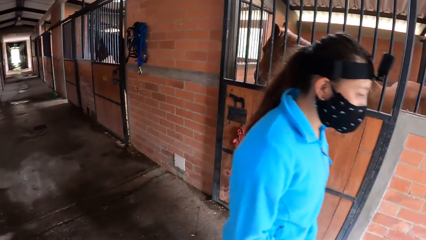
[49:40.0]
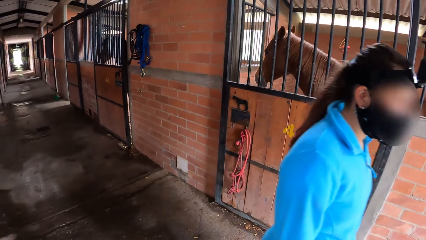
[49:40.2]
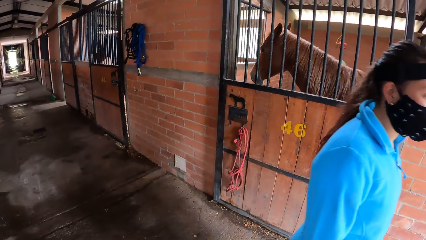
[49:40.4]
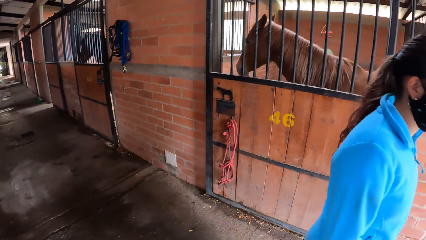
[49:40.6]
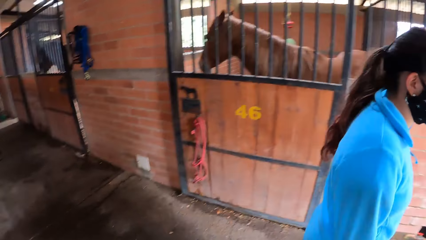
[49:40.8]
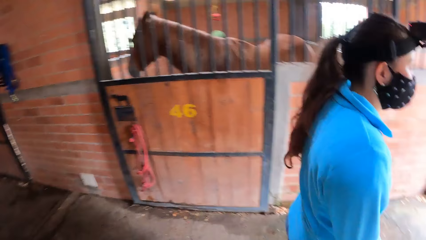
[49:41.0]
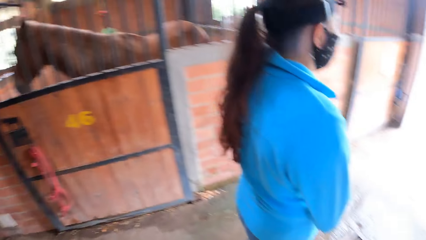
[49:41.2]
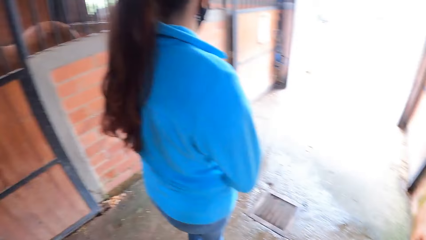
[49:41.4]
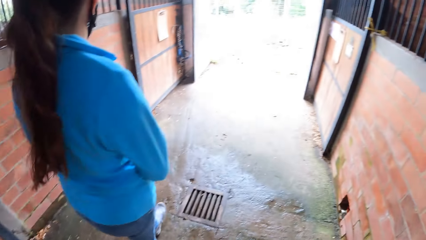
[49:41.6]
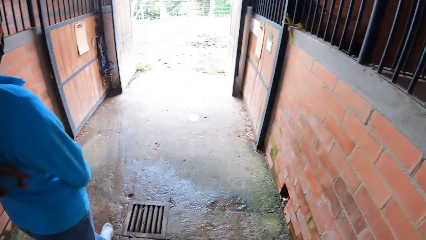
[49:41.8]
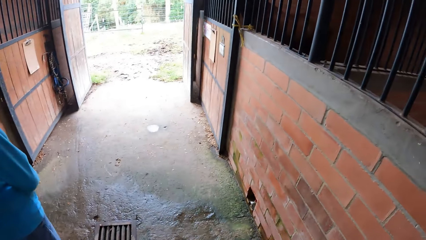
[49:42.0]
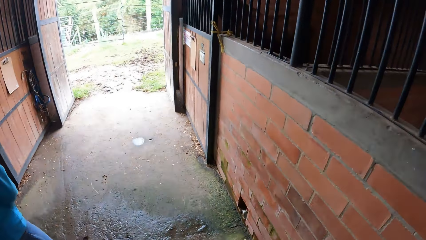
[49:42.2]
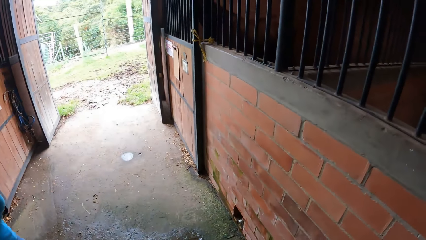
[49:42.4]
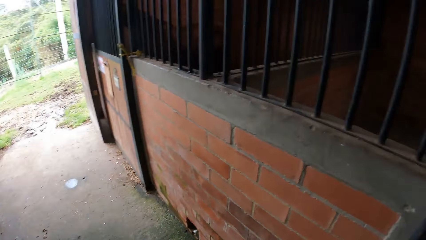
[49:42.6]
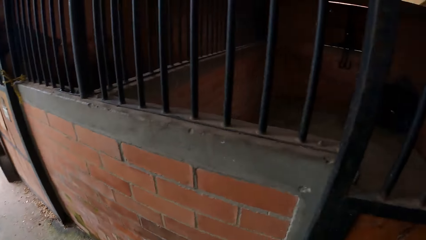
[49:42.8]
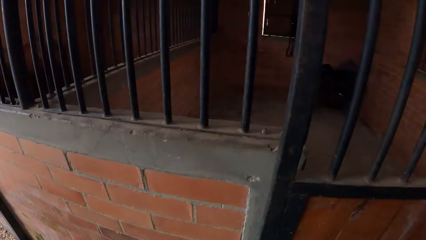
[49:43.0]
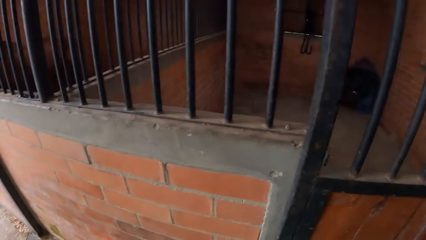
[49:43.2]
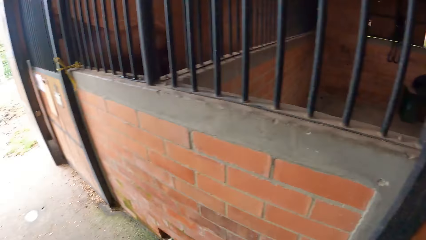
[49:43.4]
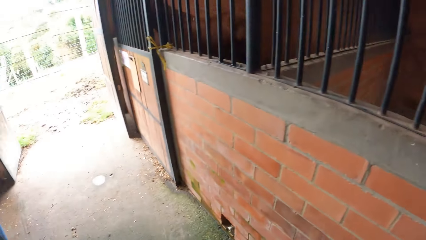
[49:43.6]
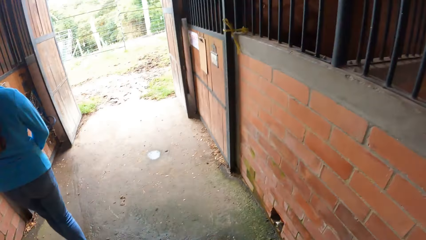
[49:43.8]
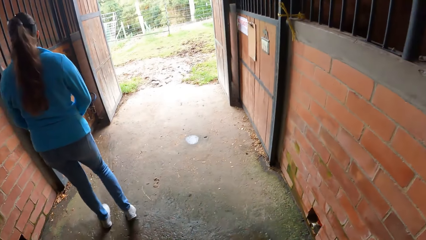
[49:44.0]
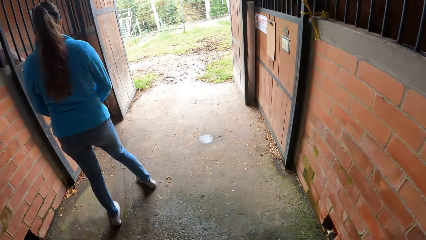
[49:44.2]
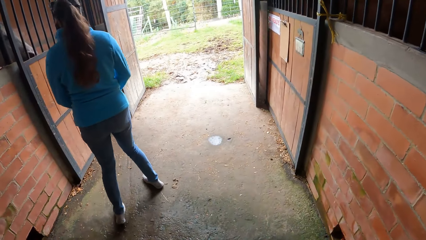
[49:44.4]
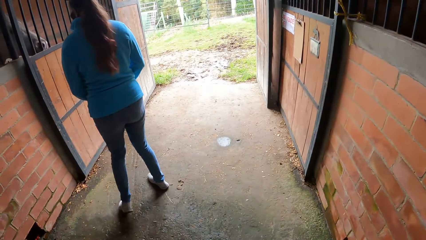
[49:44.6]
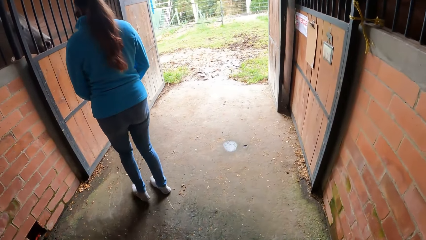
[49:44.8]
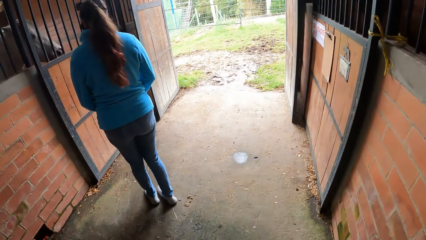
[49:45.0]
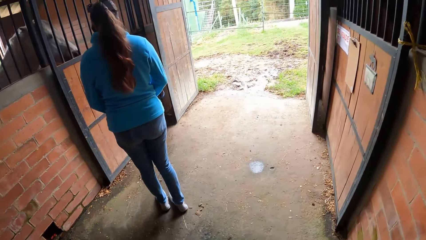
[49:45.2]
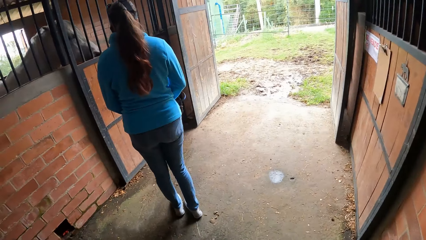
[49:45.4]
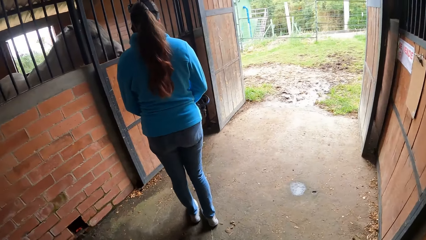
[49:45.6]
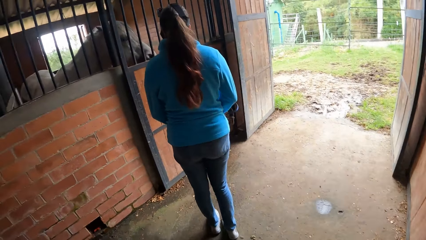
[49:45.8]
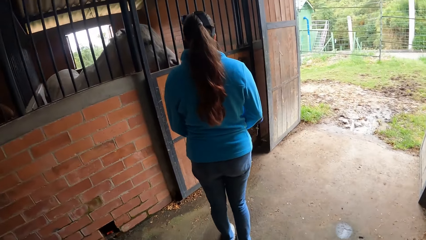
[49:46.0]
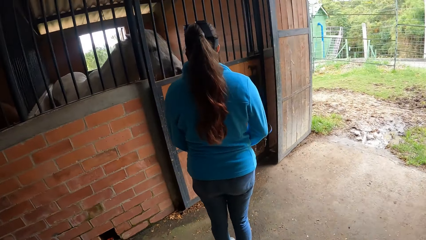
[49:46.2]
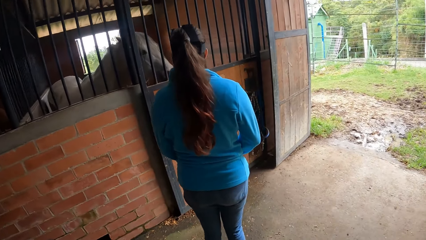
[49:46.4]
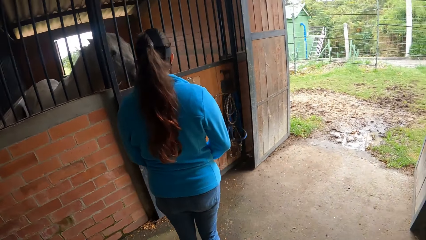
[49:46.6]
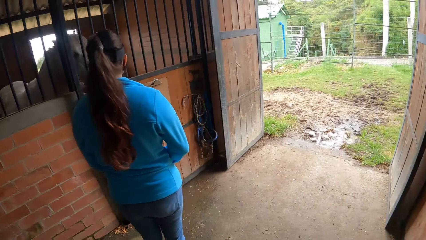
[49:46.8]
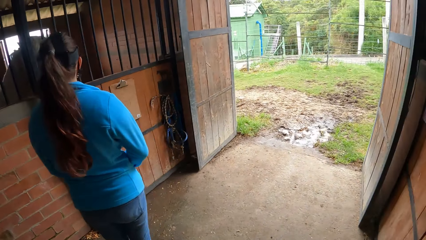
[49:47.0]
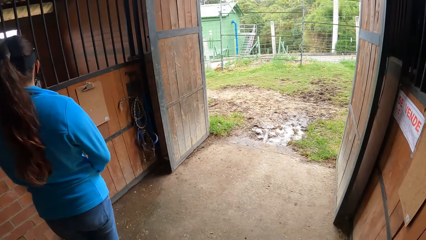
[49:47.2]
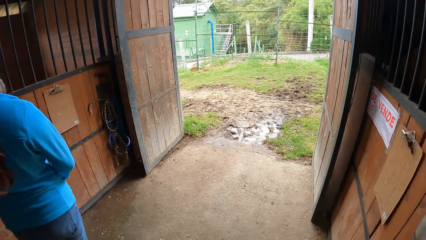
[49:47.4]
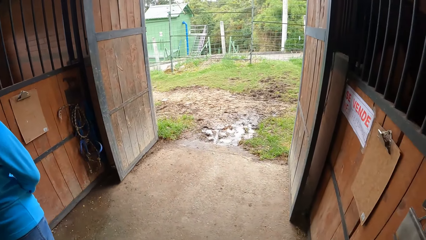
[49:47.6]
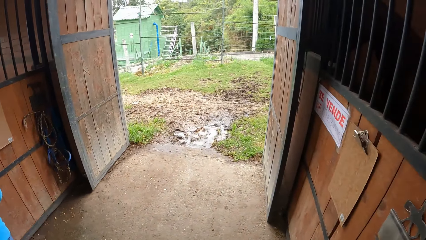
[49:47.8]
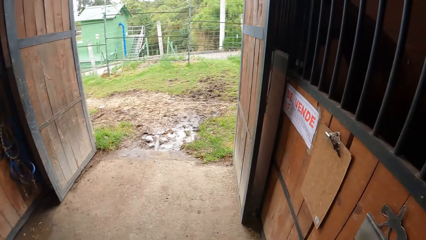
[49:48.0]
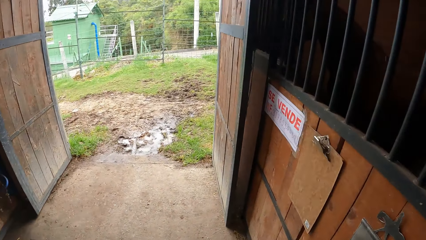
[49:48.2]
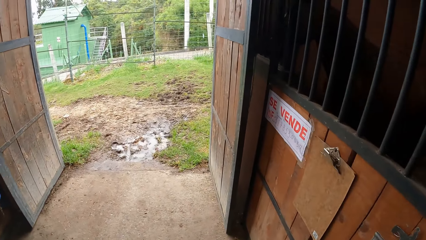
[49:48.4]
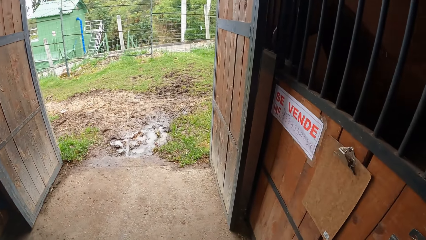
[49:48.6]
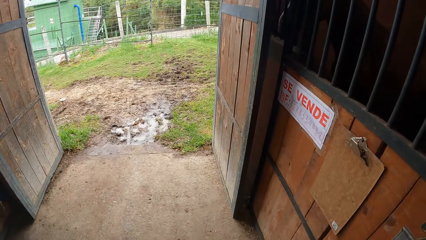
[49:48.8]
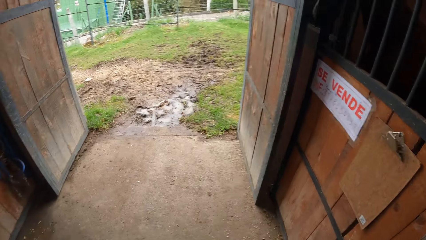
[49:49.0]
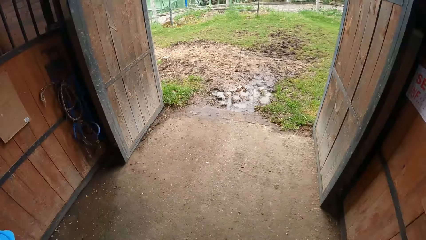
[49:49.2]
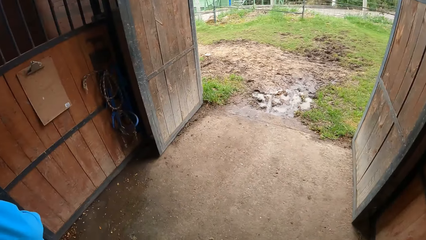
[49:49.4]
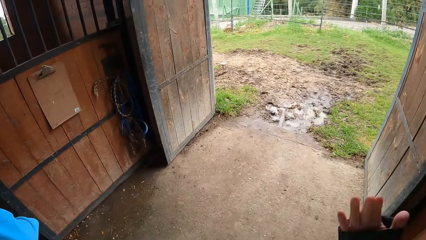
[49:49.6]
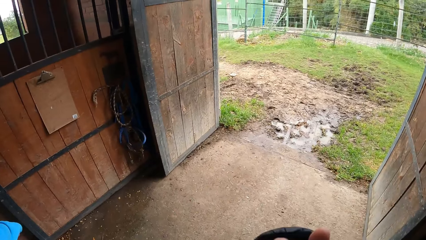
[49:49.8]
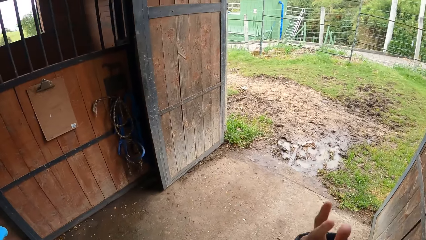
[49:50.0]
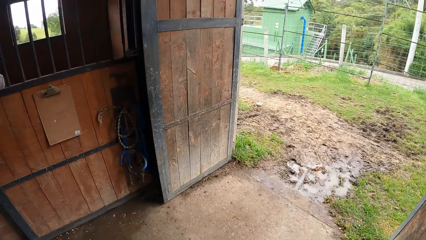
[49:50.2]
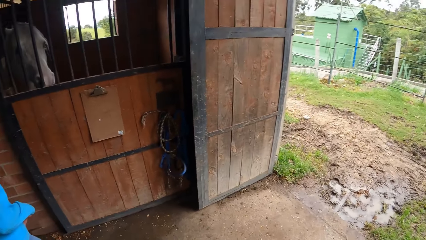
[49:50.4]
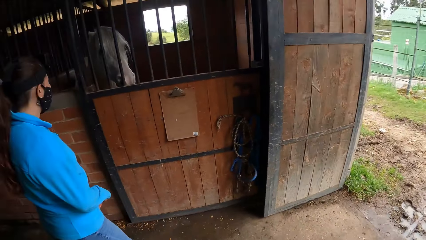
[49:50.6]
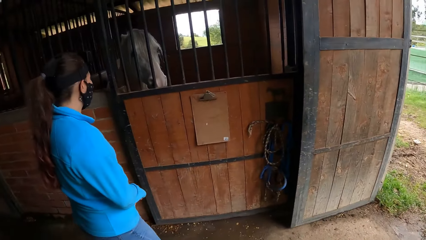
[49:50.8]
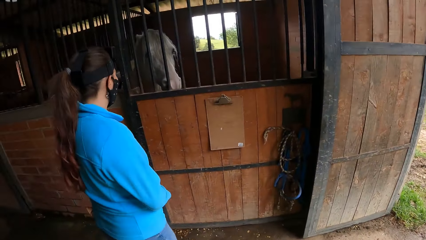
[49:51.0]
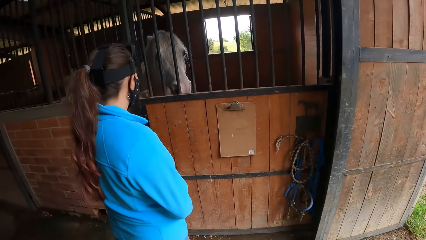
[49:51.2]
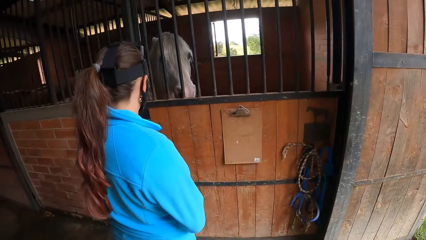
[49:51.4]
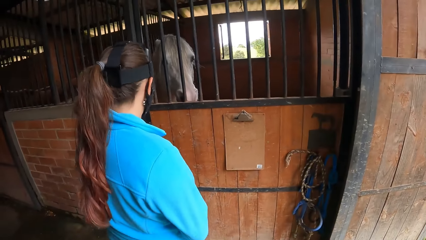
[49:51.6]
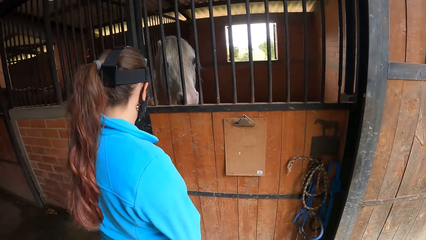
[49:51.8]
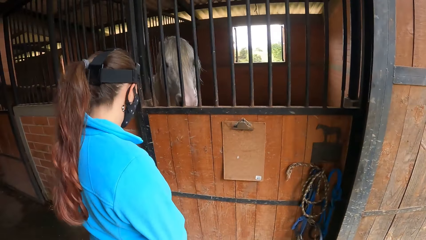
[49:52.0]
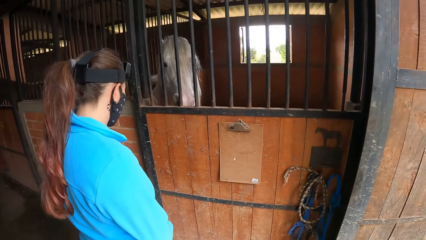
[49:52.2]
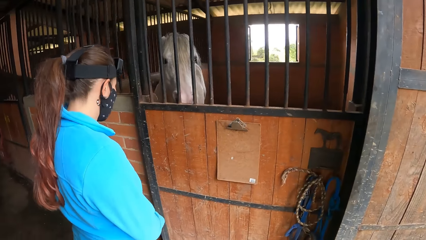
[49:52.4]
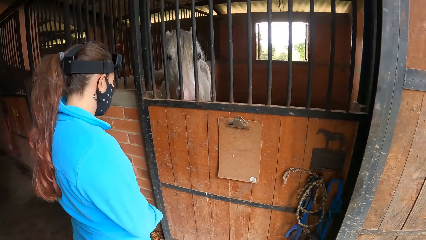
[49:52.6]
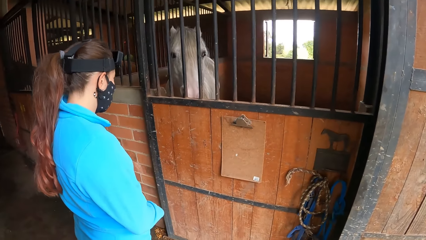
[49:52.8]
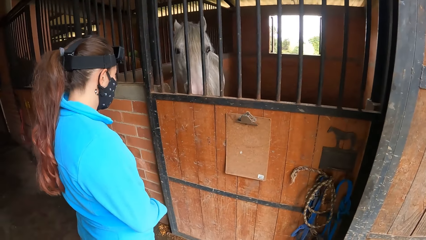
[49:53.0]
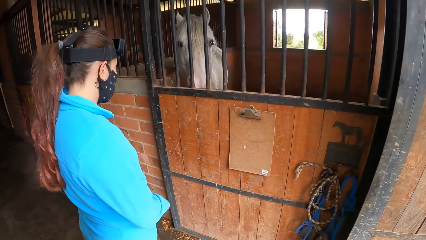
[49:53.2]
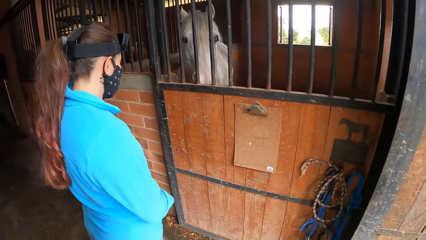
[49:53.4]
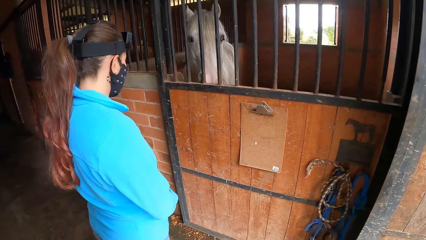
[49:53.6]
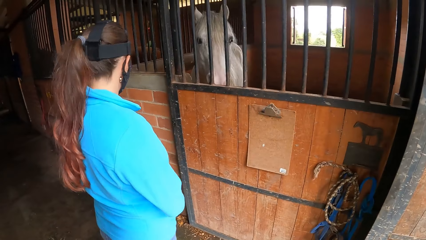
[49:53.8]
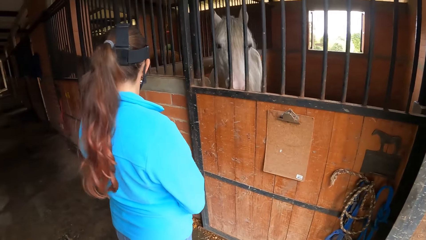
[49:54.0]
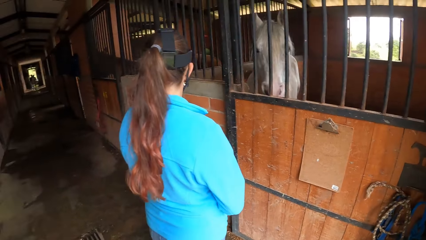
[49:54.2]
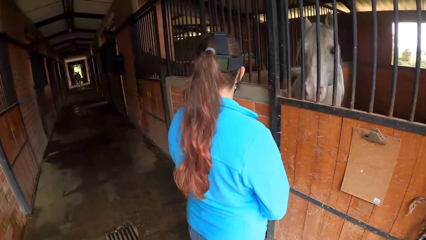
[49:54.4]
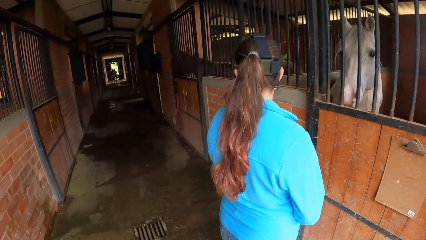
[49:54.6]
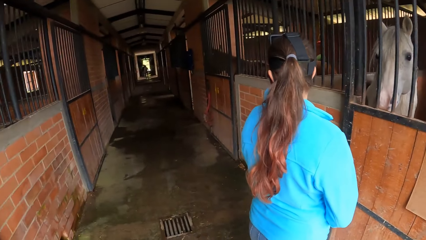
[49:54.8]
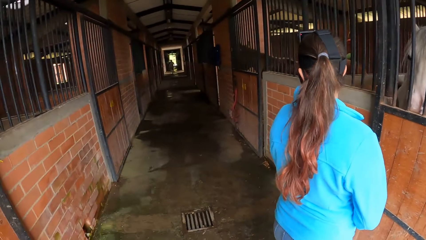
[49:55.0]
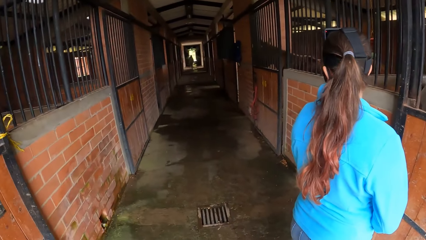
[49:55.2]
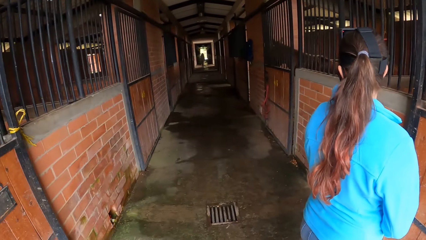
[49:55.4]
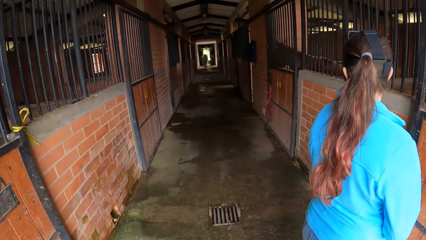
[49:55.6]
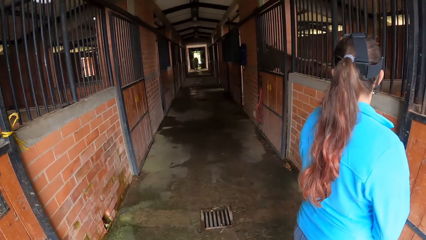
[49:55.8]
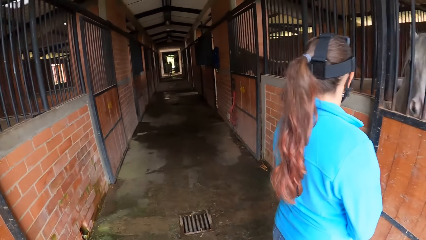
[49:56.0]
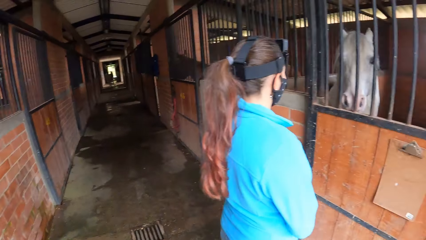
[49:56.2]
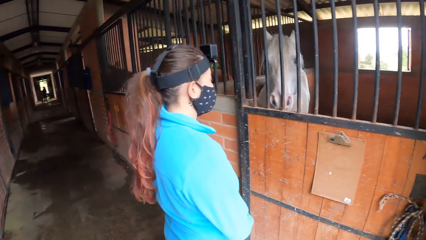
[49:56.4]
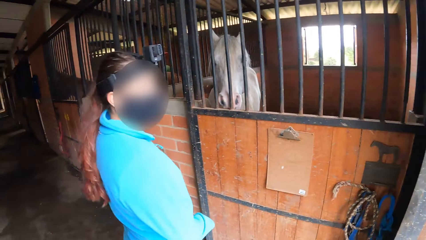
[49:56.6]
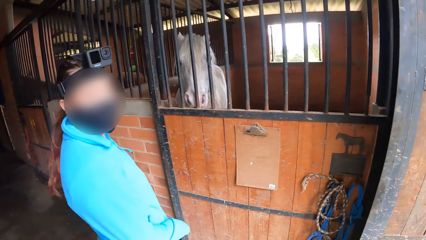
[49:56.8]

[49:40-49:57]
A woman looks around. The camera wearer walks. They point fingers. They look around.
